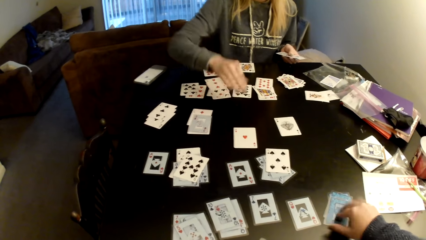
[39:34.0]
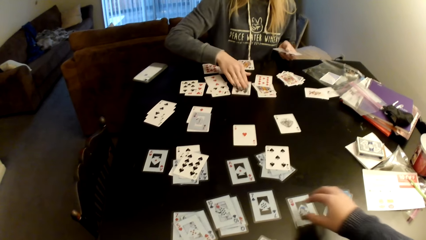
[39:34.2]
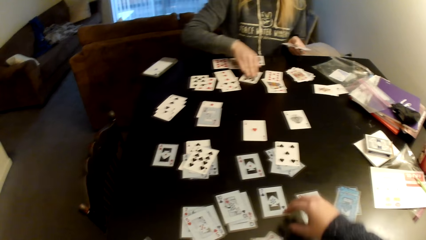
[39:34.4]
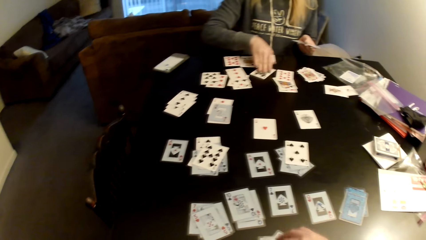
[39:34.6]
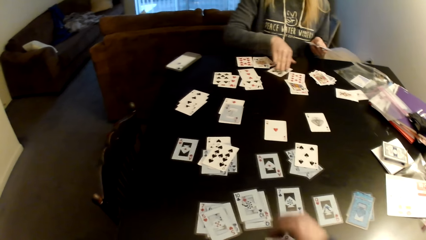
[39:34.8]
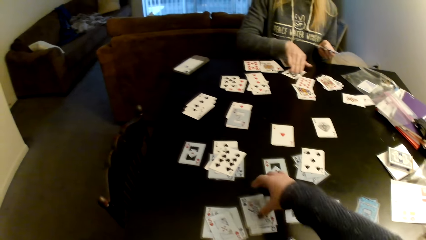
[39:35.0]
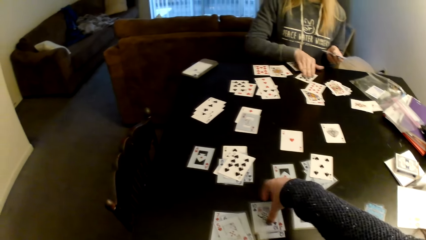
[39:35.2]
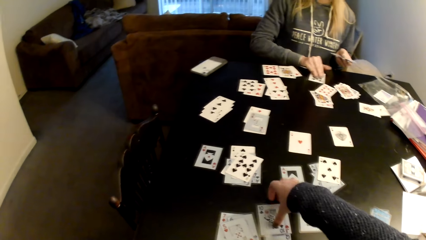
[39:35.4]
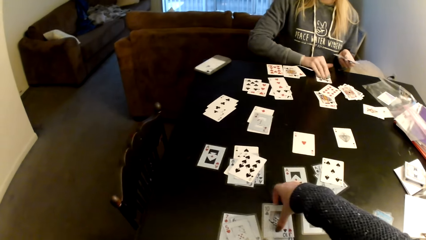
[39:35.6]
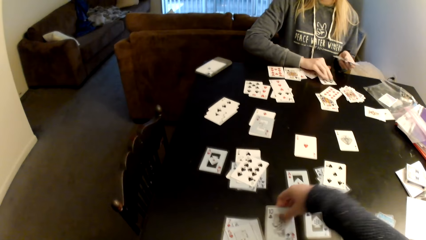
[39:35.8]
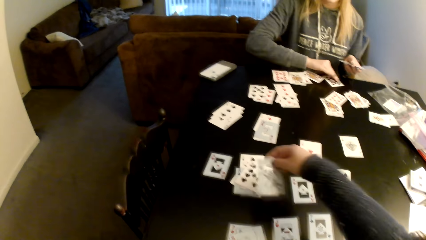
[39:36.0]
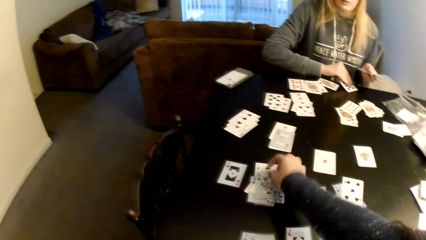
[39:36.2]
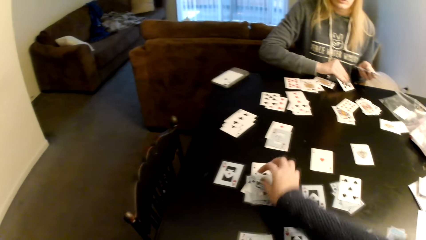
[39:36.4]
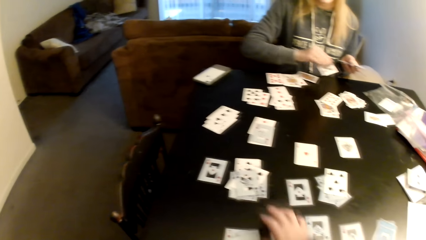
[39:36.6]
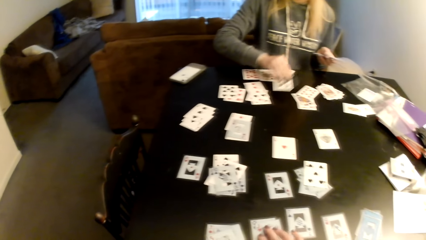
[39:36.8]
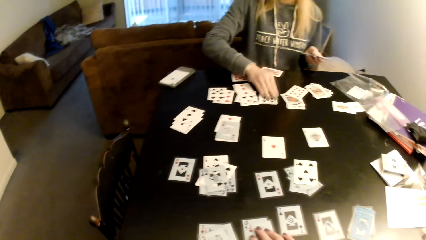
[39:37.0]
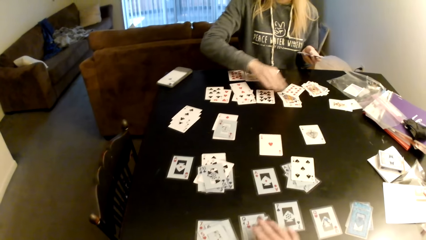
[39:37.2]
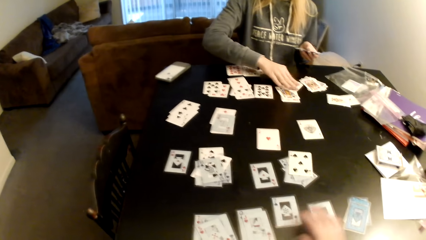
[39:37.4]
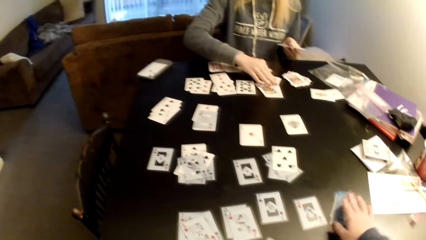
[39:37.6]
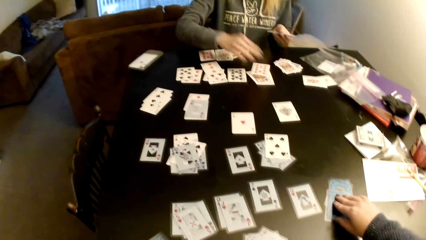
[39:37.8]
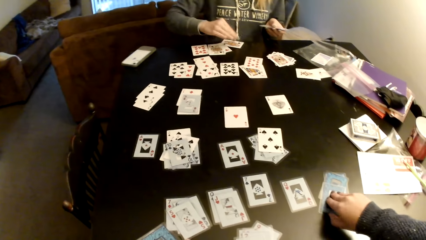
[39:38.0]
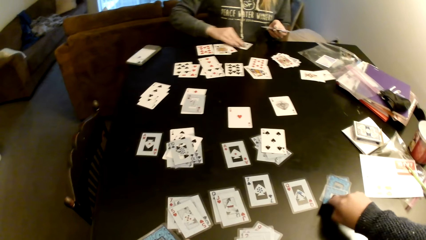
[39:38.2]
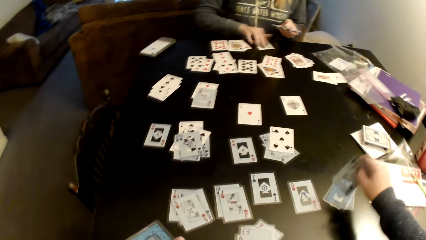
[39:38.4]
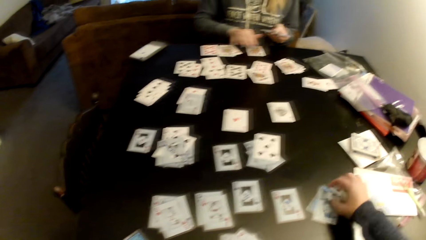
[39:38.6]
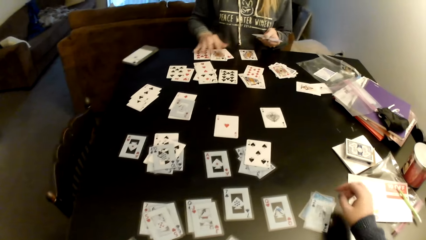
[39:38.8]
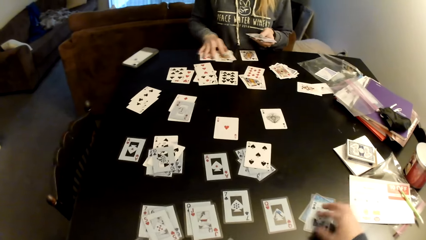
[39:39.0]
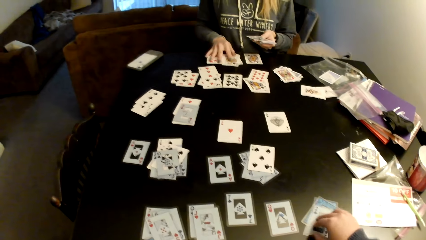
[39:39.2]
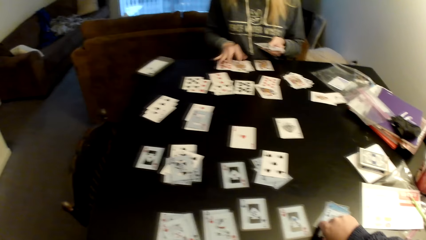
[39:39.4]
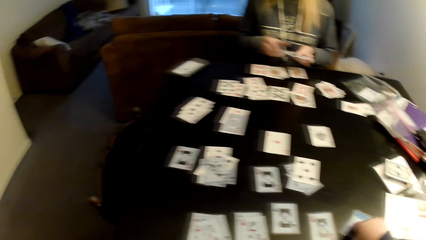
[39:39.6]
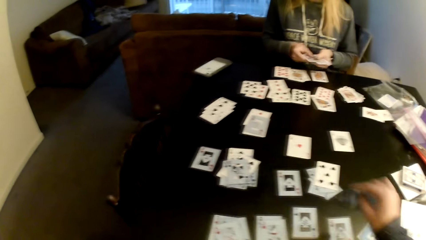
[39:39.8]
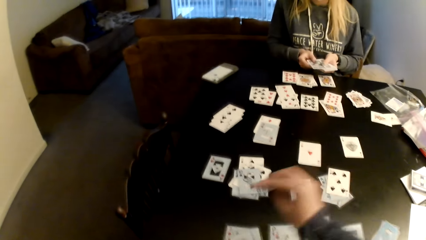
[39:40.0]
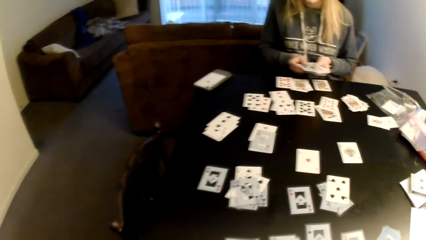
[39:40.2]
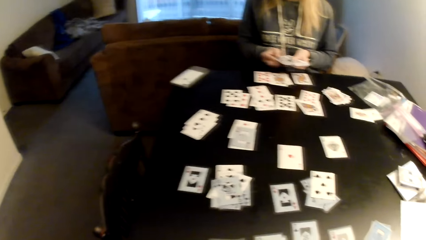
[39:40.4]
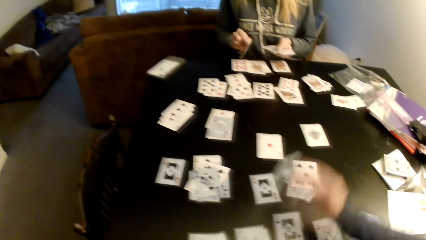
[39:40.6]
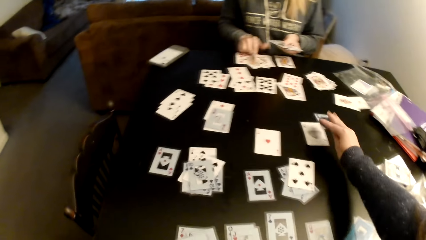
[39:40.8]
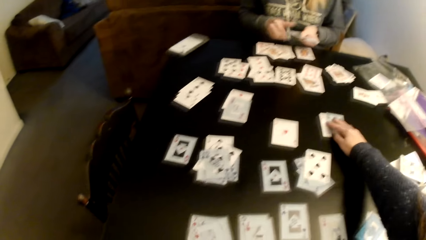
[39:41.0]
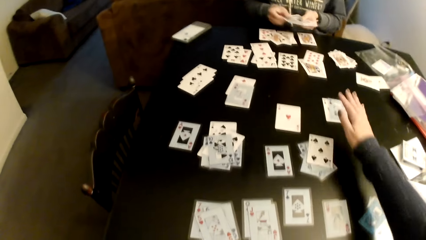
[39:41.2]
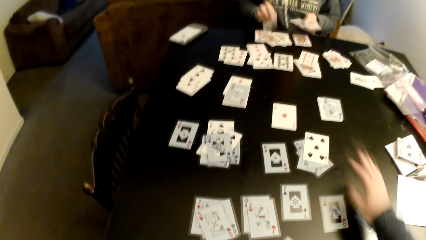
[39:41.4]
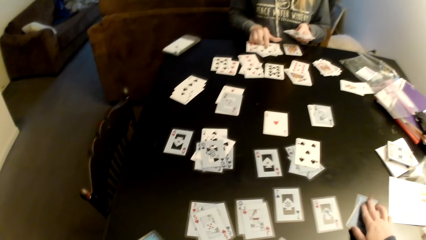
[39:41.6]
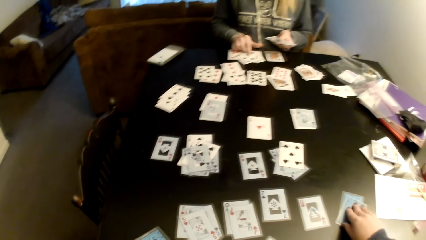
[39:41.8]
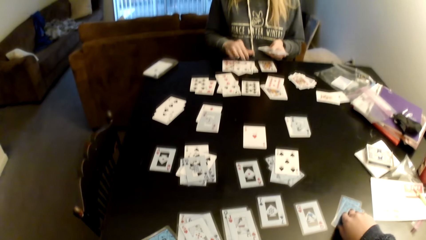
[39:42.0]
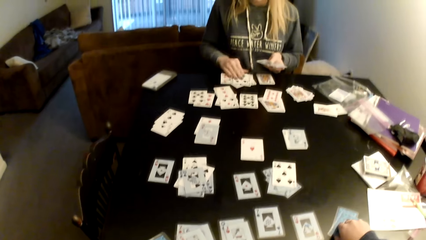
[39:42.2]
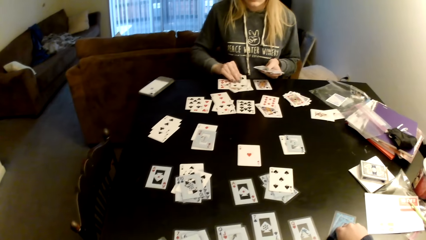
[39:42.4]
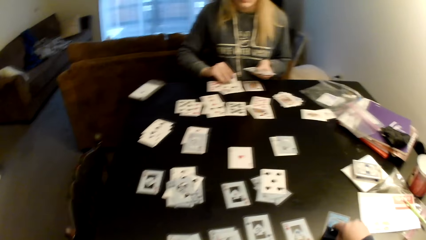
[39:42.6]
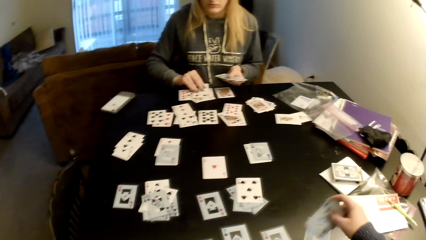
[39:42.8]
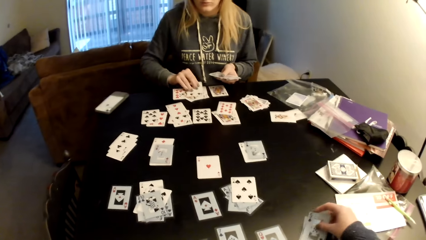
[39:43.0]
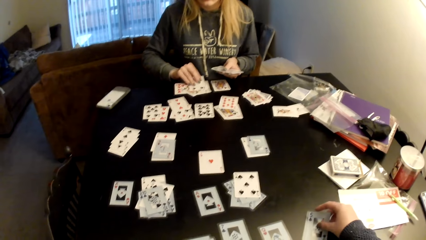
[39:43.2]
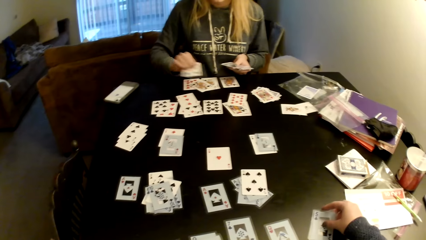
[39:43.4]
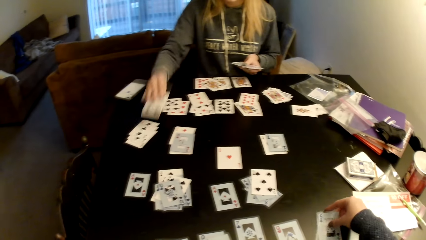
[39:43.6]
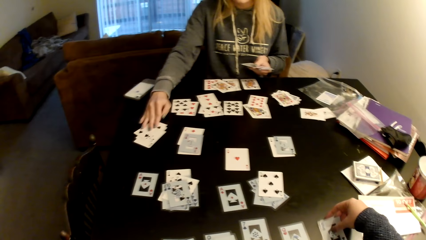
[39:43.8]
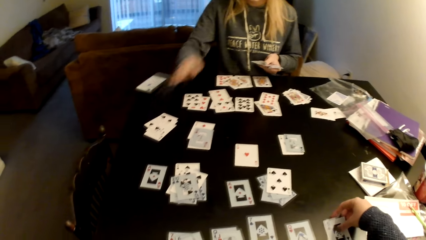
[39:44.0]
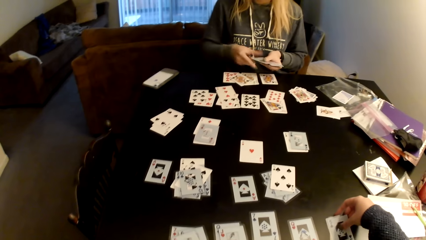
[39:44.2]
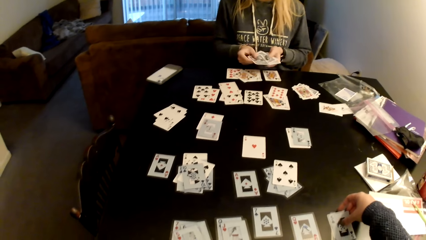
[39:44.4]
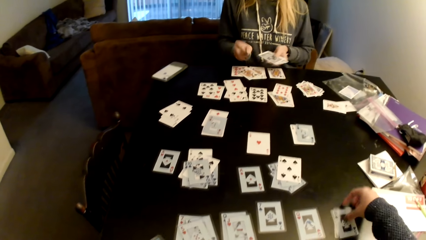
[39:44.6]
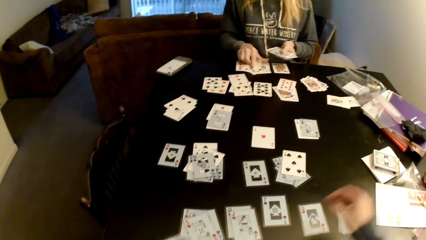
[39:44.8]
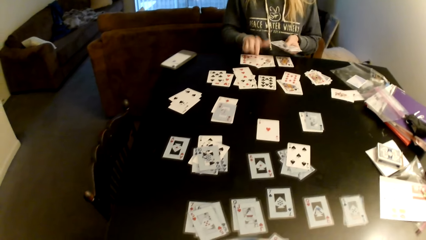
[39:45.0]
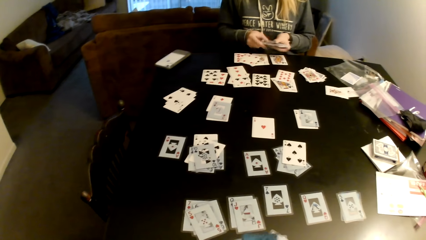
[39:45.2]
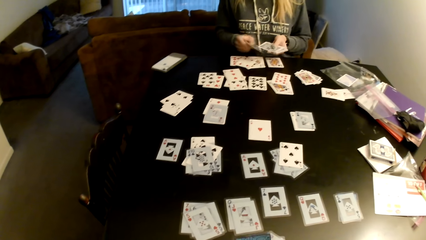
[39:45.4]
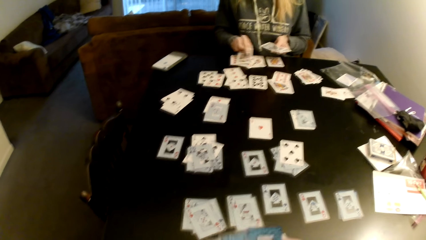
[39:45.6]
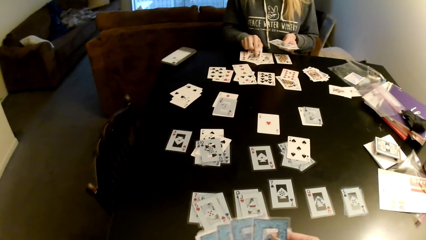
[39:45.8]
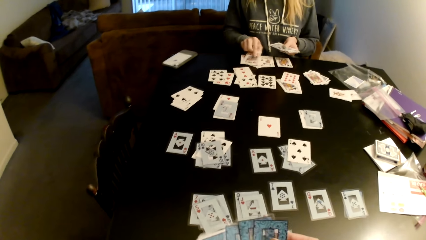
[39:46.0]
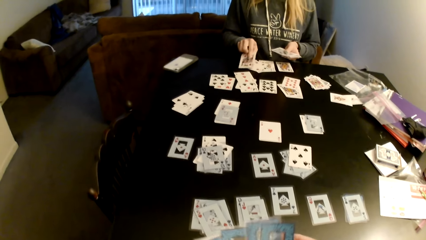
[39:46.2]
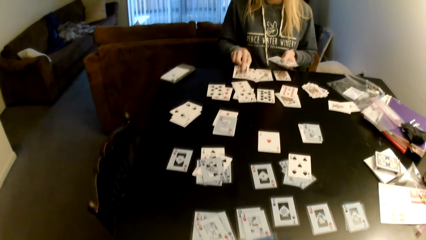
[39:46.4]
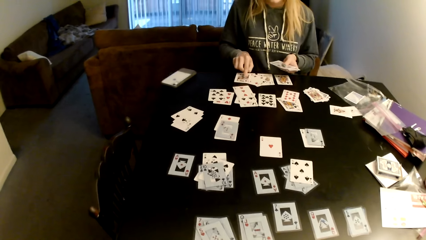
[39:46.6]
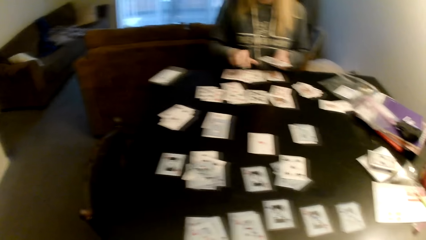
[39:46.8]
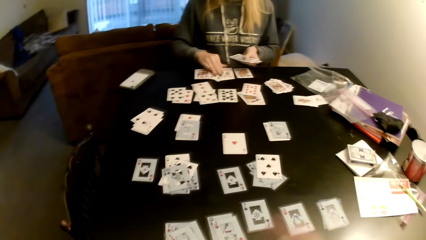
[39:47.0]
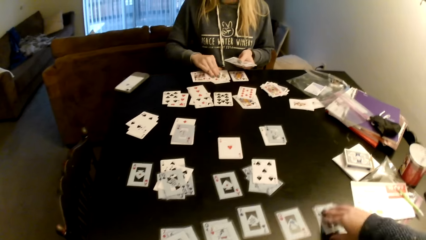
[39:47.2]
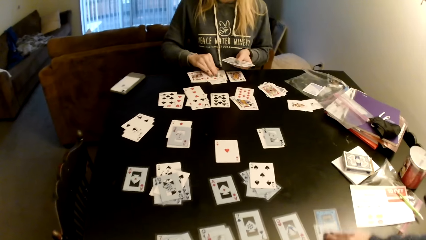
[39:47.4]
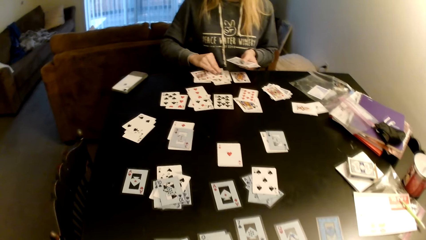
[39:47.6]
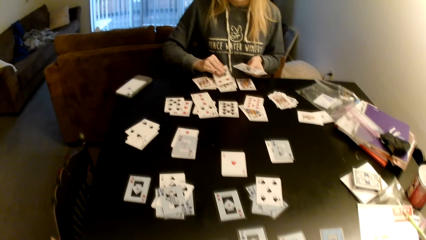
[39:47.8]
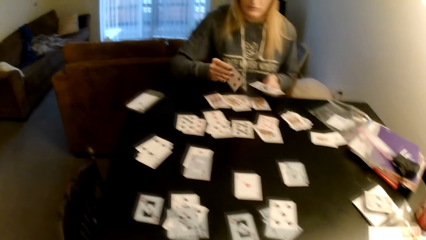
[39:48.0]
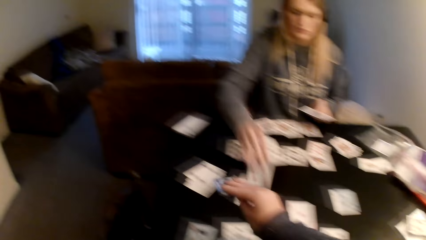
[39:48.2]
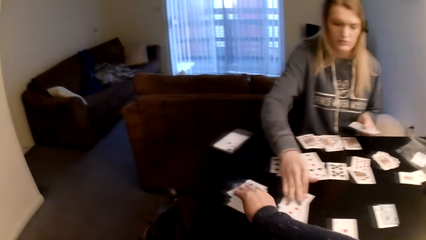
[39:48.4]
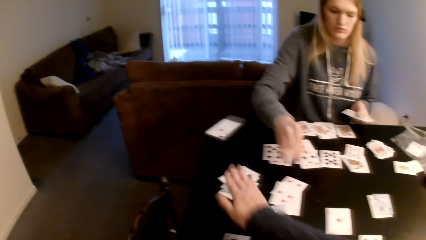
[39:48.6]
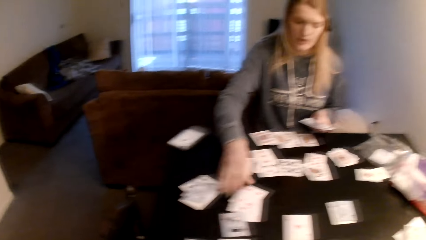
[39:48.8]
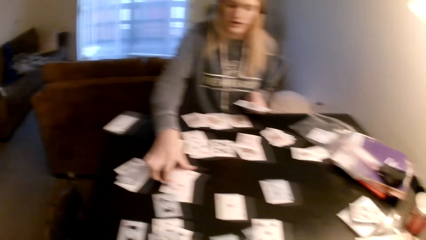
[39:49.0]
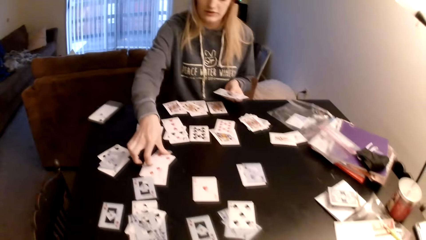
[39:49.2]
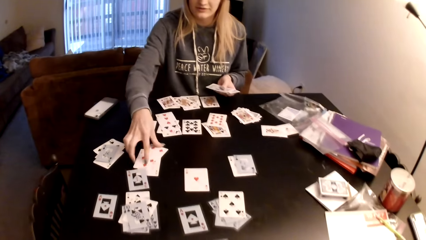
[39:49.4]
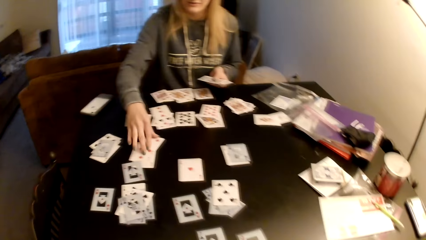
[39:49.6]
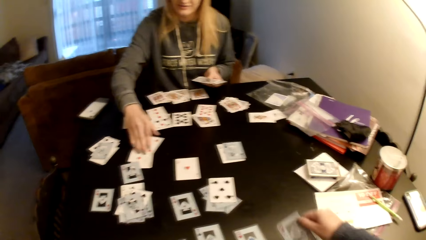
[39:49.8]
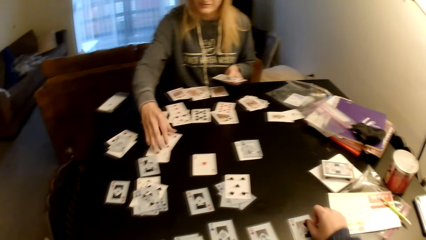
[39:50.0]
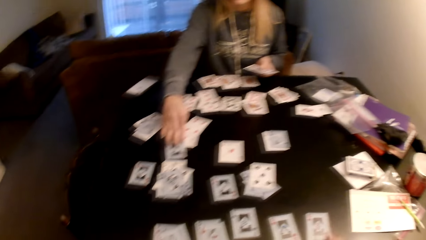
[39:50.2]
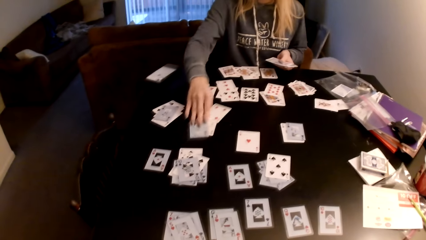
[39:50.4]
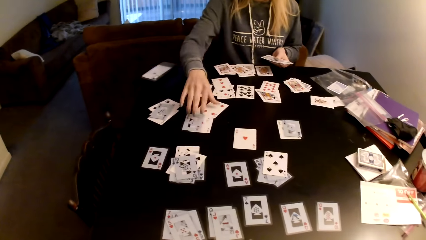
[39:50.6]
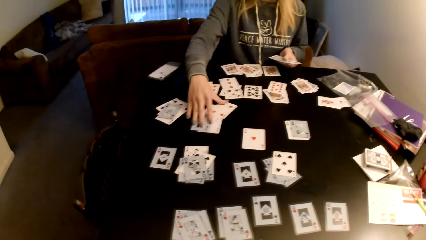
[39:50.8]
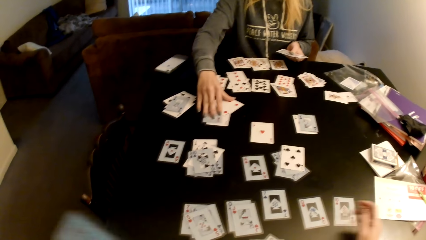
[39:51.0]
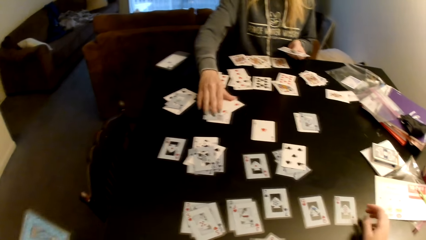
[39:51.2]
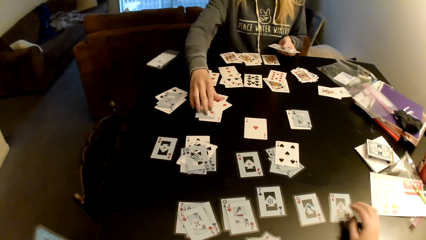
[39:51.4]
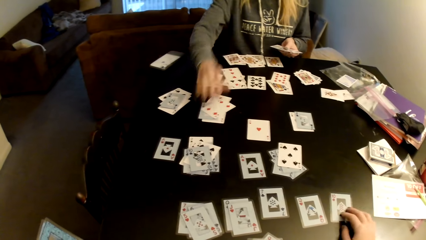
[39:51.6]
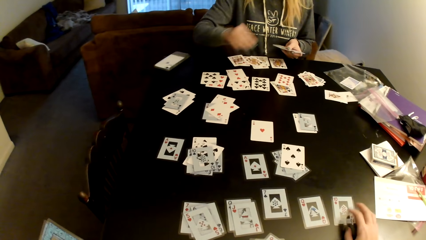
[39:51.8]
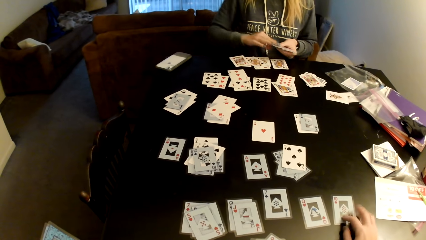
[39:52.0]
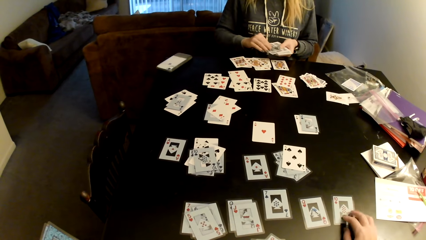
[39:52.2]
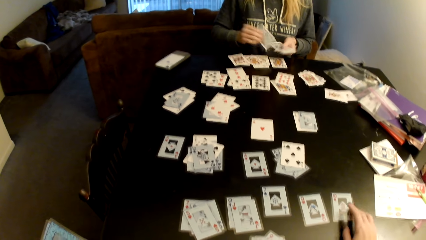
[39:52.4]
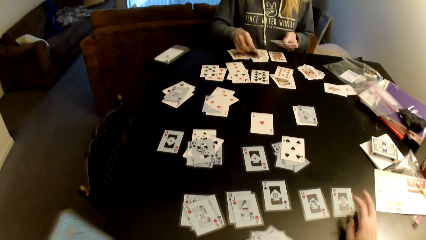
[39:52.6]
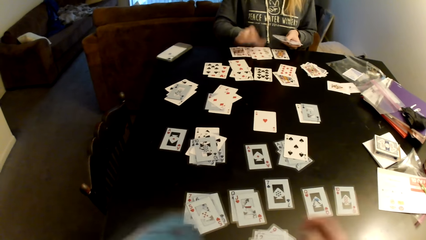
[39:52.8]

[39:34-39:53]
The woman drags the card on the table. The camera wearer moves cards on the table. She picks up the card and puts the card on a card. The woman distributes the cards on the table and moves cards on the table. The camera wearer distributes the cards on the table. The woman pulls the cards aside and distributes the cards on the table. The camera wearer moves cards on the table. She picks up the card. The woman picks up the card, moves cards on the table, puts the card on a card, distributes the cards on the table, and puts down cards on the table. The camera wearer sorts cards with her hands. She distributes the cards on the table. The woman picks up the card and puts the card on a card. The camera wearer moves cards on the table. She distributes the cards on the table. The woman adjusts cards on the table.
